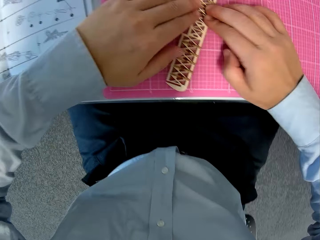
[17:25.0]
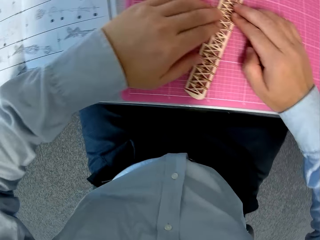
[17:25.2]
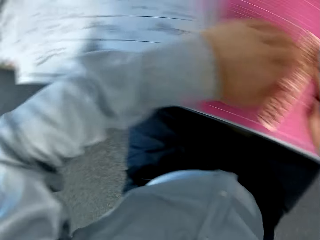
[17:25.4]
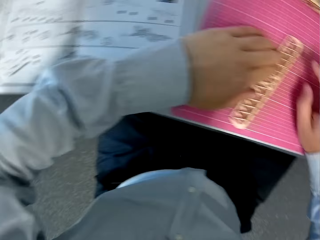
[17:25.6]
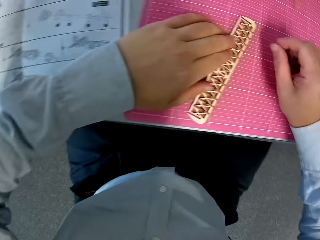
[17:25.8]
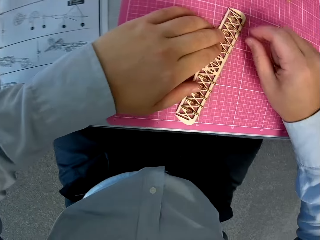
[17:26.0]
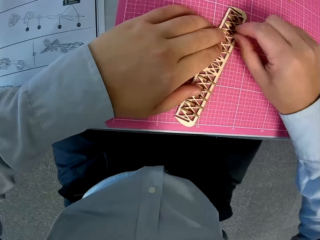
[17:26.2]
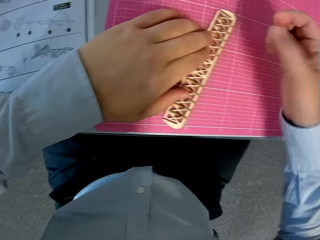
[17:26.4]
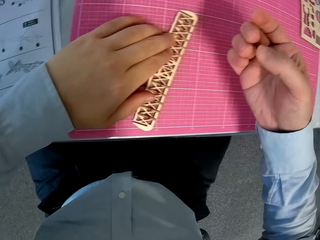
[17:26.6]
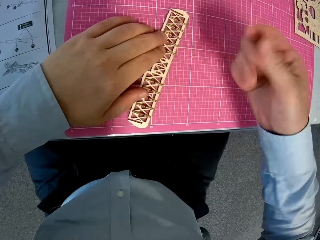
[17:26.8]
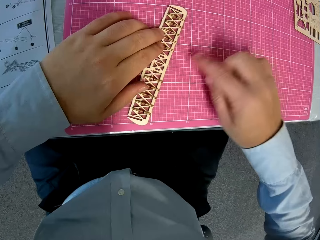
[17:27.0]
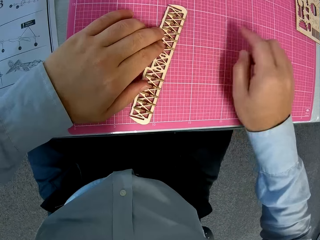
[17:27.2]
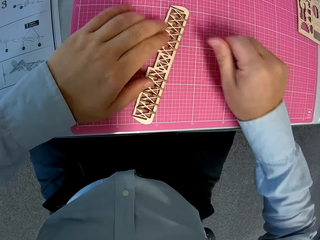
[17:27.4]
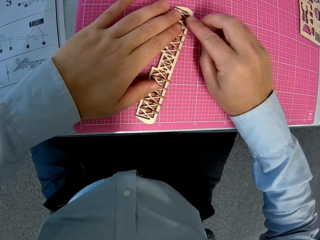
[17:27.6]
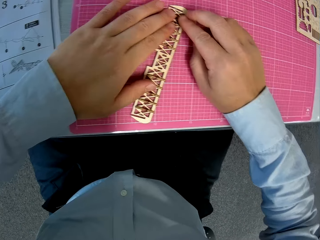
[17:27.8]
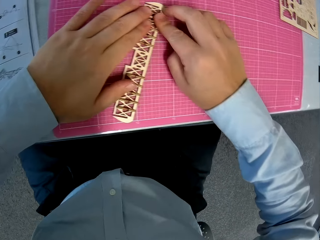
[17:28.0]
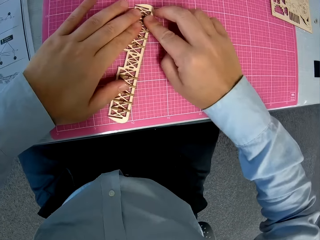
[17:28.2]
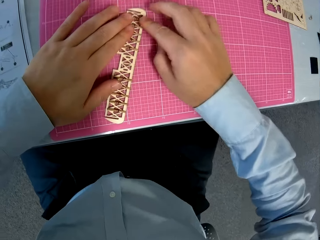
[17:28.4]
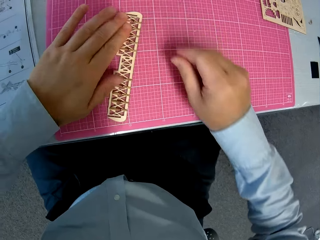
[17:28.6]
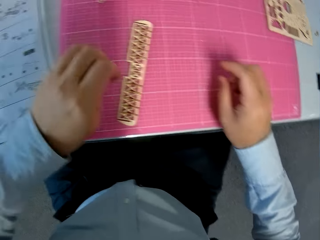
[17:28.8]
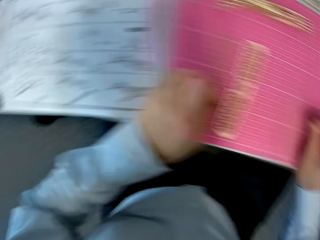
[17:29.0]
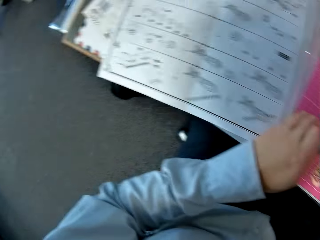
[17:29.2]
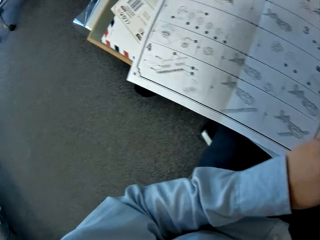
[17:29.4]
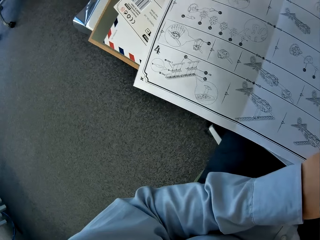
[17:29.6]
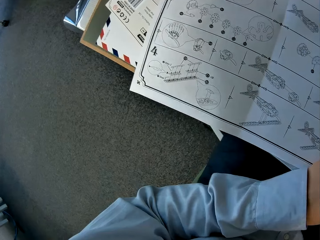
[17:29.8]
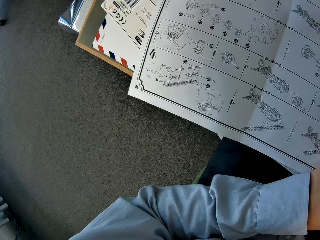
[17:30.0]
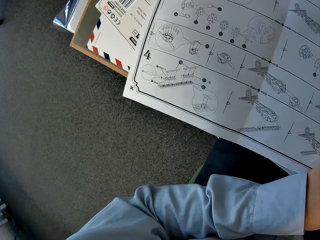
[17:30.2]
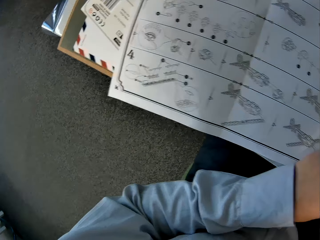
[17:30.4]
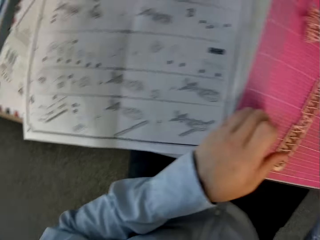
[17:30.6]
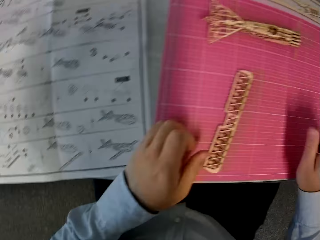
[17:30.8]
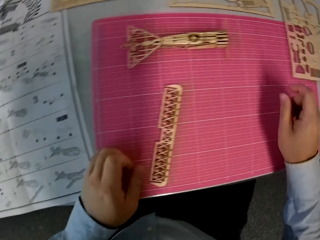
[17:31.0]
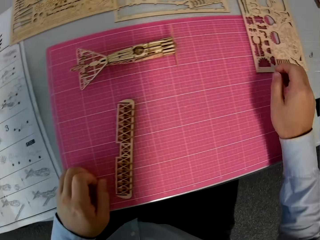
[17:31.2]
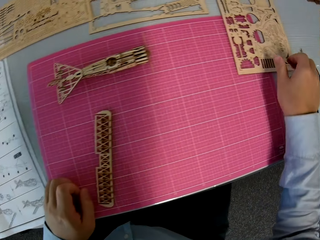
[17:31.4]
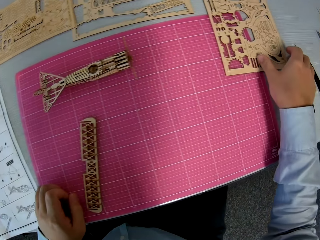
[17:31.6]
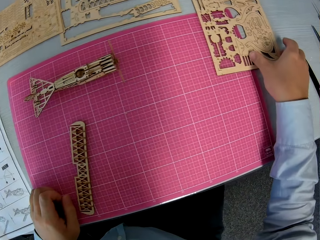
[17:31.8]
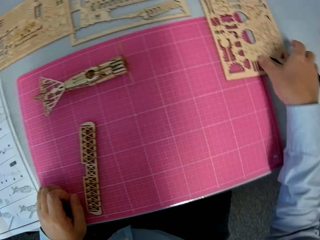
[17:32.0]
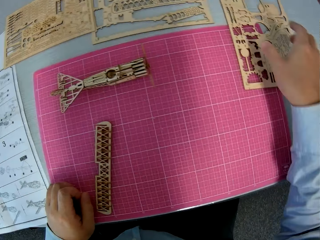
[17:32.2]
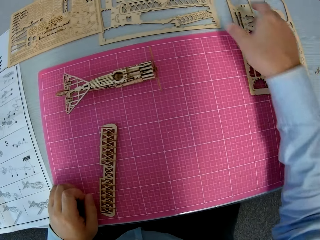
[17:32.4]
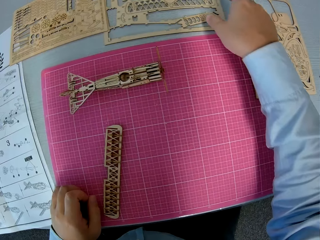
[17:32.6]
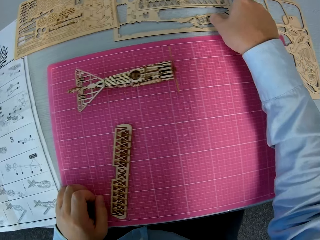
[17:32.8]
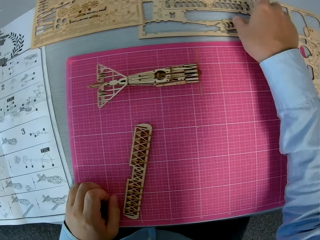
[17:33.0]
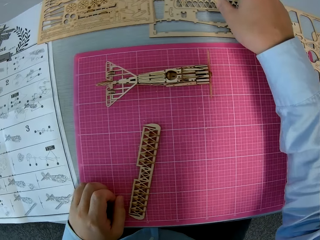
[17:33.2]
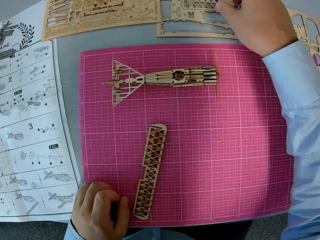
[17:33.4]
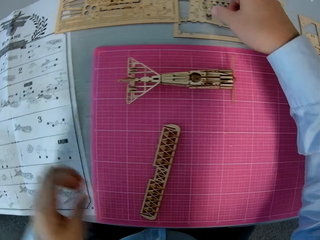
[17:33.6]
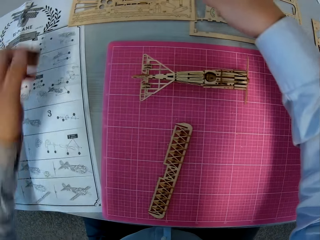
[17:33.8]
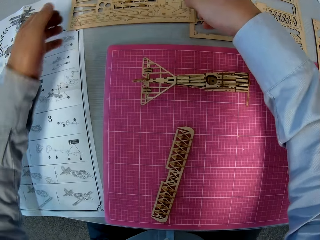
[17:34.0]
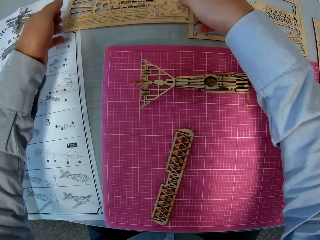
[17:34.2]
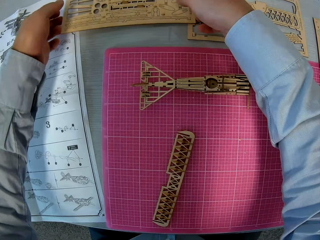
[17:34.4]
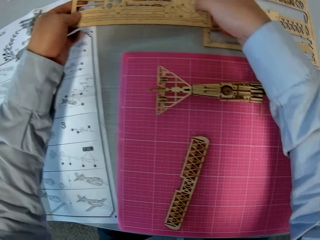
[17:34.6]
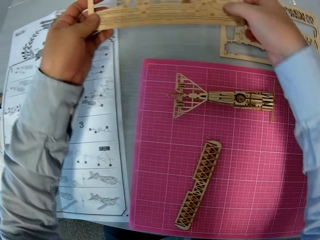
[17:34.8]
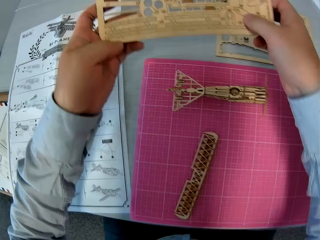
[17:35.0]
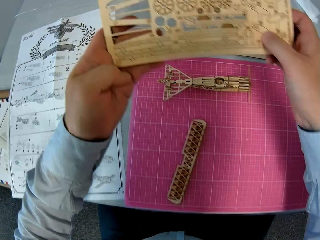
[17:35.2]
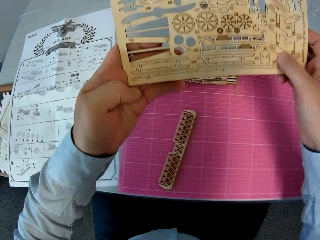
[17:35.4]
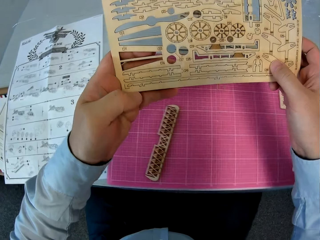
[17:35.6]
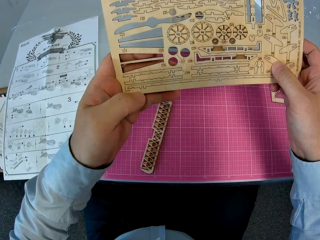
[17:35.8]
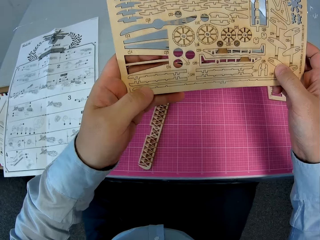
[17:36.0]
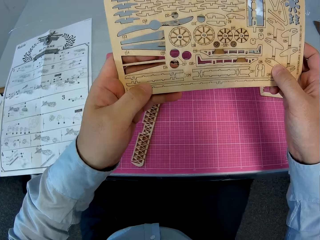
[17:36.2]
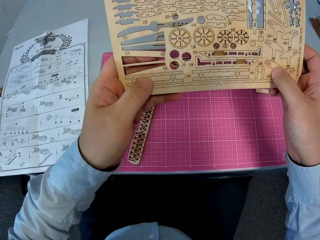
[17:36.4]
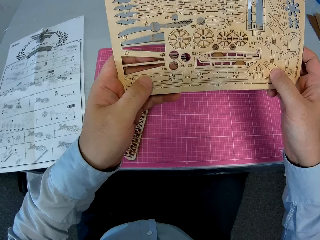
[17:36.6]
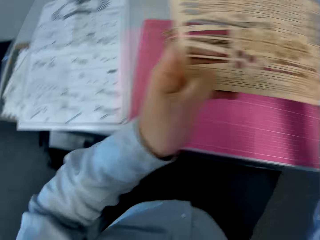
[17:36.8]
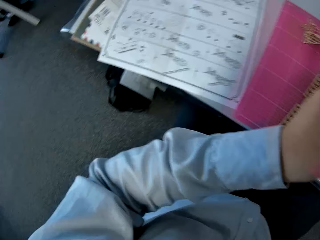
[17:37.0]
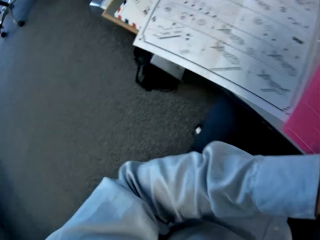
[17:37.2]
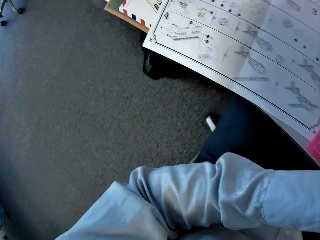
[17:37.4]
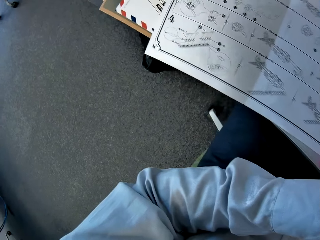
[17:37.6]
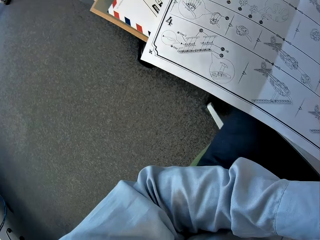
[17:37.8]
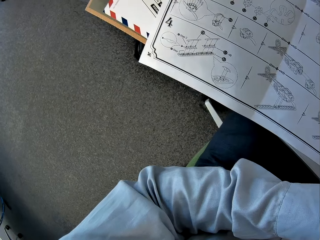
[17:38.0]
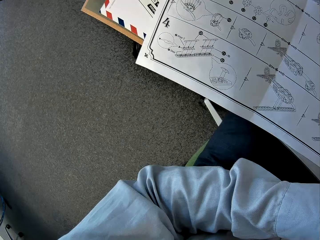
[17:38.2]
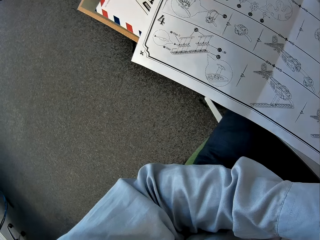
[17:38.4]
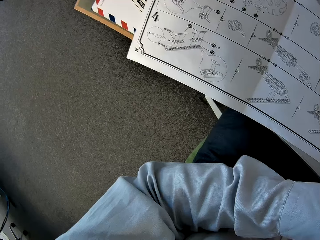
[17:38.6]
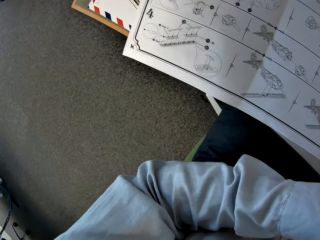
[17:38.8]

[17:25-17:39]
The camera wearer removes dirt from the airplane model. He dusts the cutting sheet with his right hand. He touches the airplane model. He glances at the instruction manual. He places his right hand on a wooden sheet at the right on the cutting sheet. He places his hand on the wooden sheet before the cutting sheet on the table. He picks up the wooden sheet beside the instruction manual on the table. He looks at something. He glances at the instruction manual.

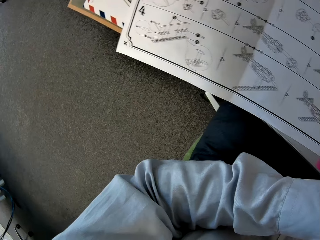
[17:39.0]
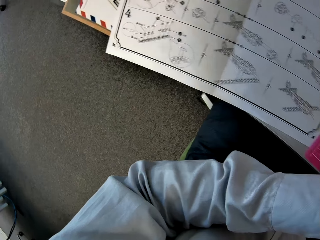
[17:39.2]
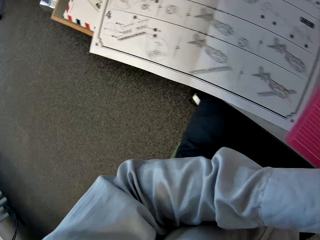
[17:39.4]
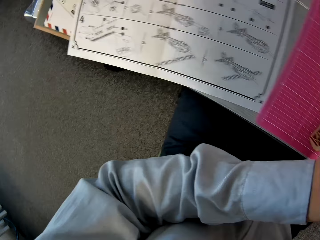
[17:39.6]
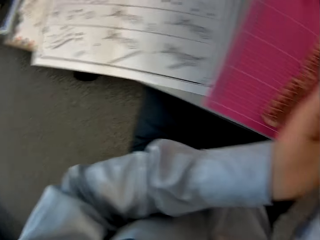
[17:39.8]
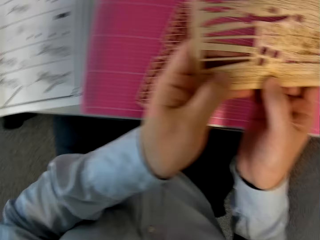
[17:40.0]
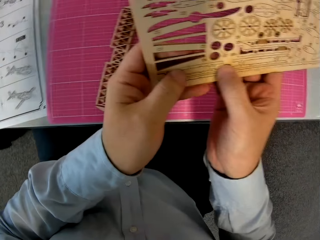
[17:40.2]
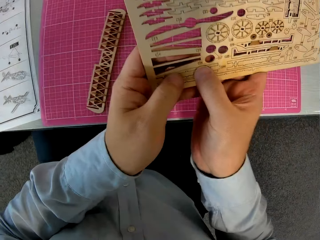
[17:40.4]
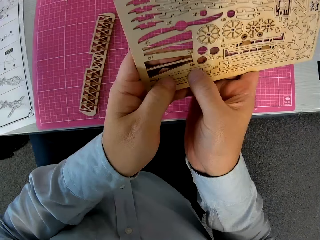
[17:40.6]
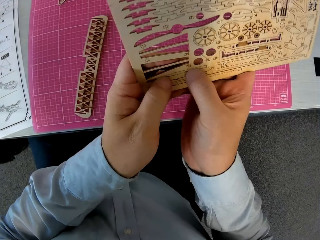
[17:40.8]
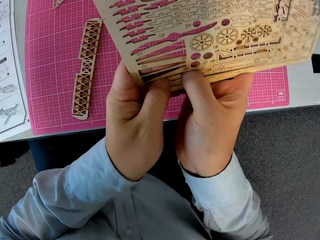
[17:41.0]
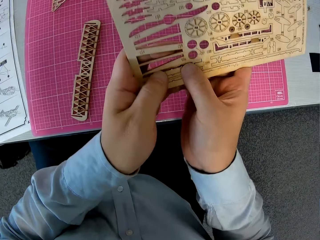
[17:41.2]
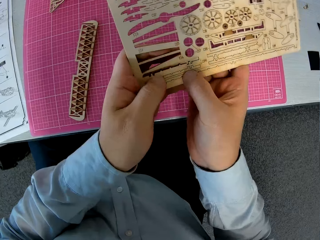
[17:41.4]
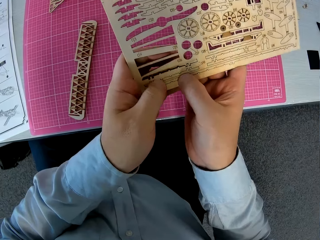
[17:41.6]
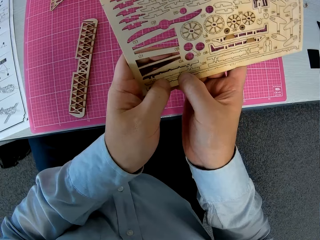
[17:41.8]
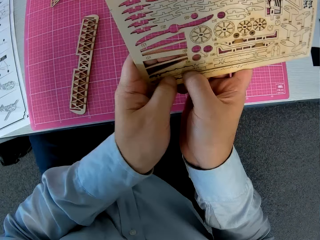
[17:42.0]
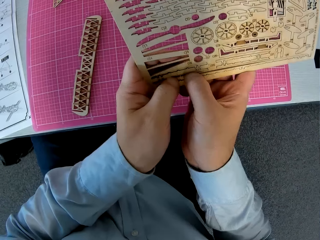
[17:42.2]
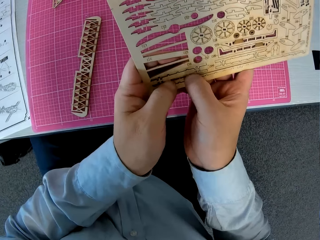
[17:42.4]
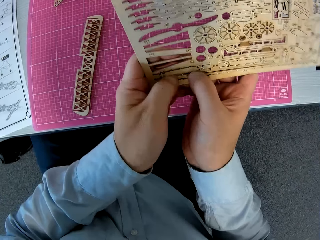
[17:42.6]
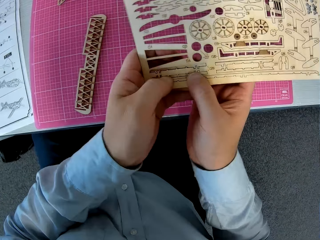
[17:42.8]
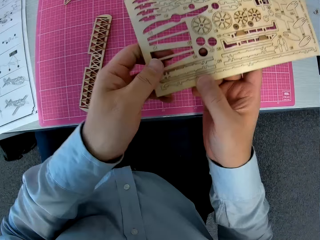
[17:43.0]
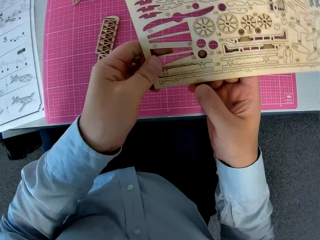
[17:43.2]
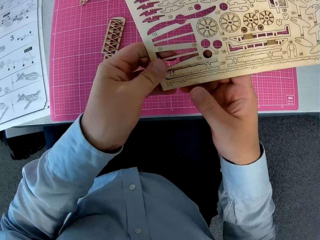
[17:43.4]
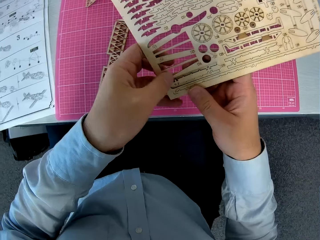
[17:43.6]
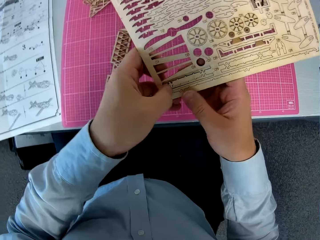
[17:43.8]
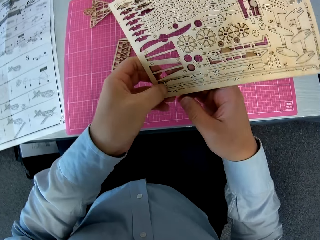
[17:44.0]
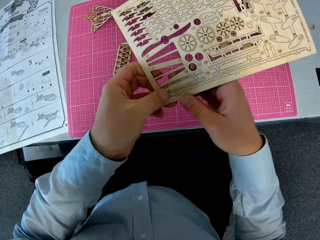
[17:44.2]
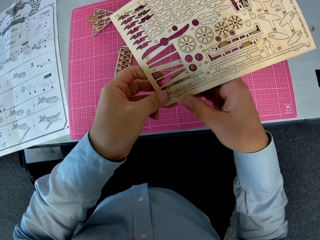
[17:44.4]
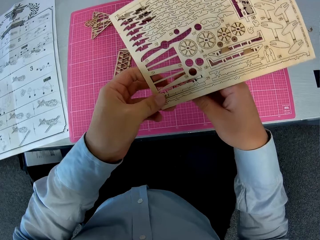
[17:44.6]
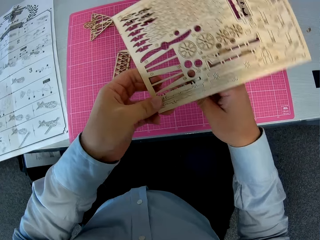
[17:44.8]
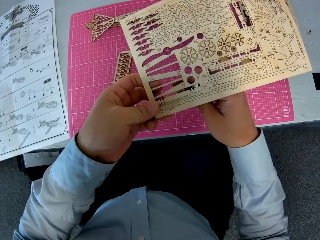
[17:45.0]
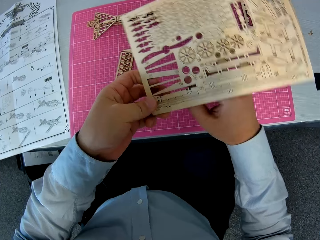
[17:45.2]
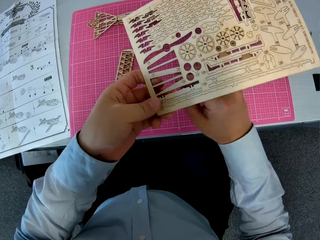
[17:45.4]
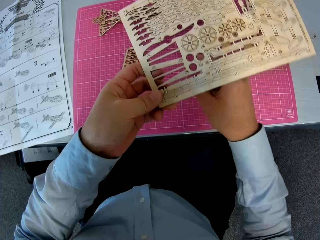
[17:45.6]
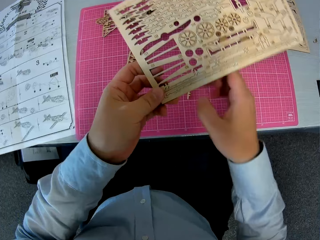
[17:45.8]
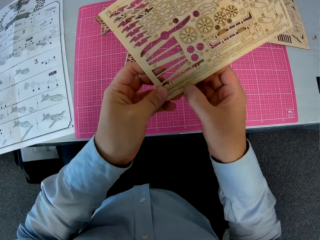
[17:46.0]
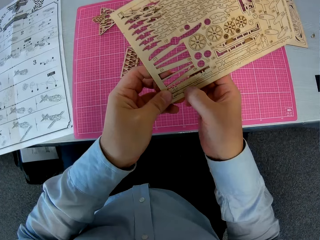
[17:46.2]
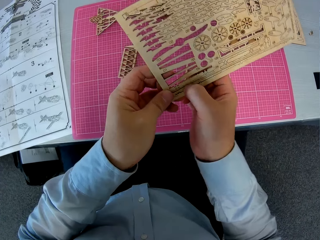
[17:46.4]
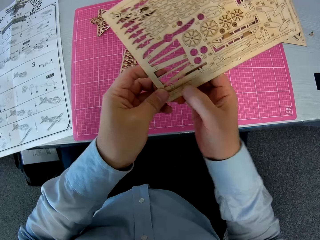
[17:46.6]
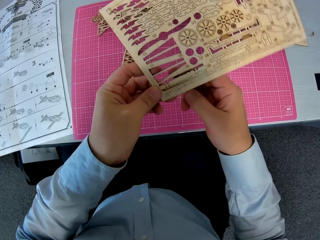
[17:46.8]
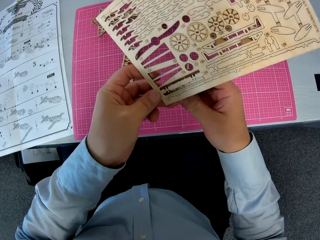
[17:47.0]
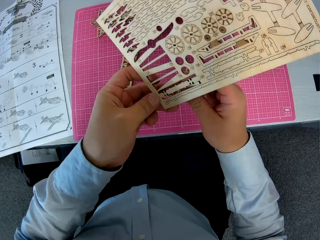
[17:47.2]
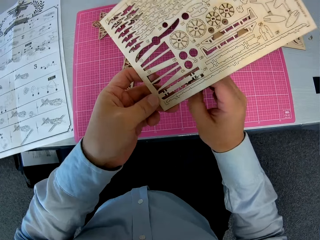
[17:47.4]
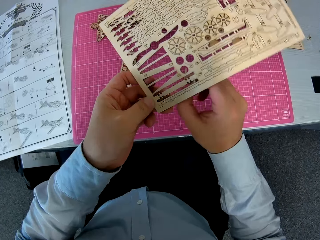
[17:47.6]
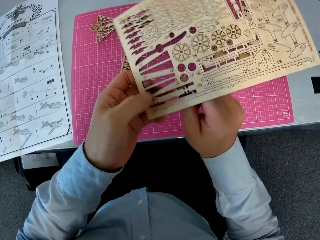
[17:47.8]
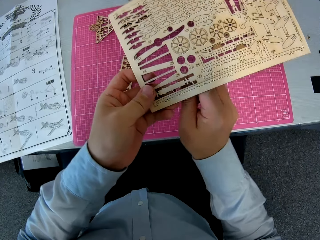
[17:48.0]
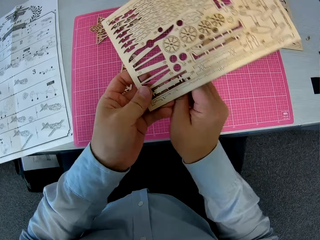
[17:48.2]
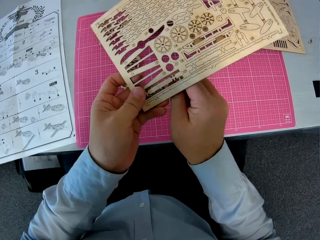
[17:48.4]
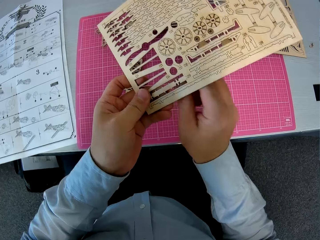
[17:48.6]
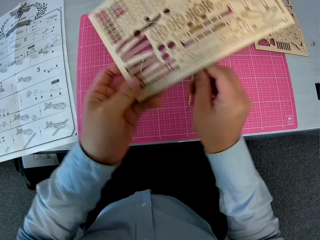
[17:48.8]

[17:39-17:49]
The camera wearer detaches a wooden piece from the wooden sheet with his hands.
